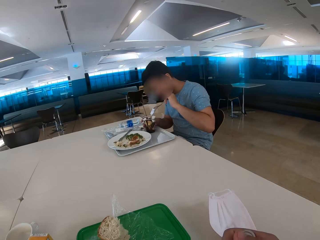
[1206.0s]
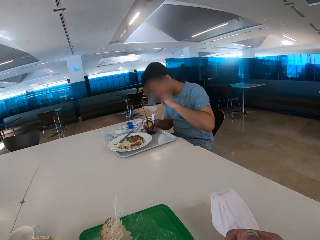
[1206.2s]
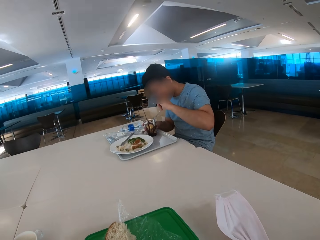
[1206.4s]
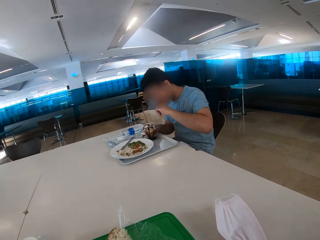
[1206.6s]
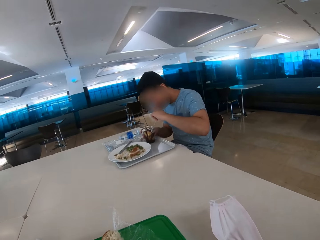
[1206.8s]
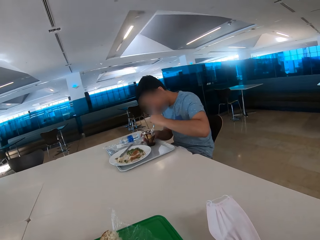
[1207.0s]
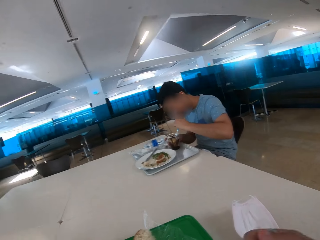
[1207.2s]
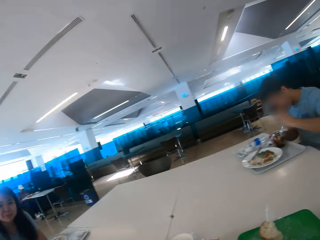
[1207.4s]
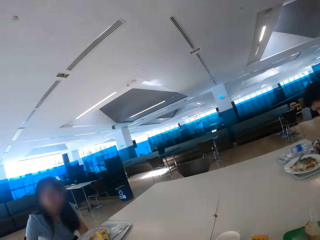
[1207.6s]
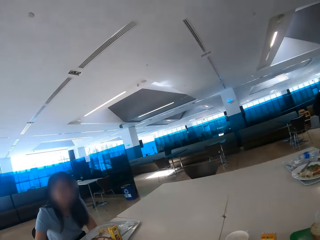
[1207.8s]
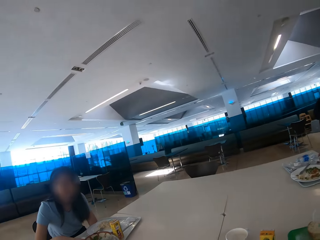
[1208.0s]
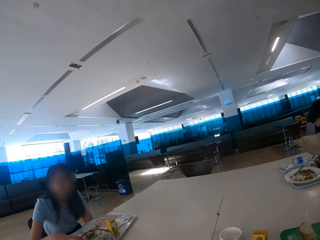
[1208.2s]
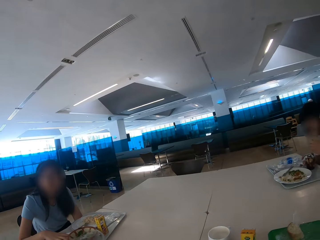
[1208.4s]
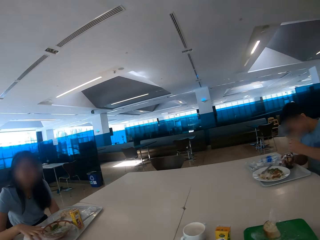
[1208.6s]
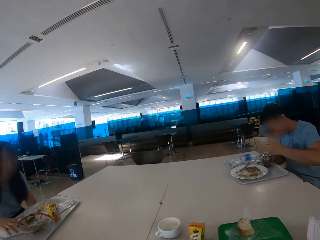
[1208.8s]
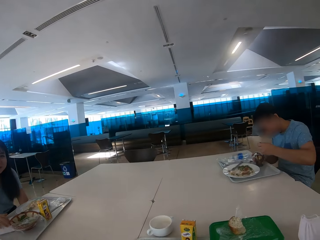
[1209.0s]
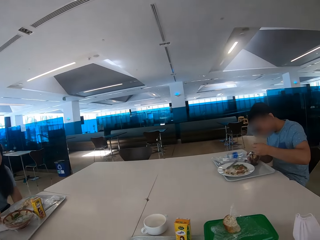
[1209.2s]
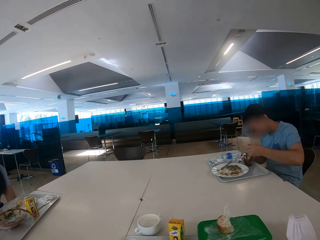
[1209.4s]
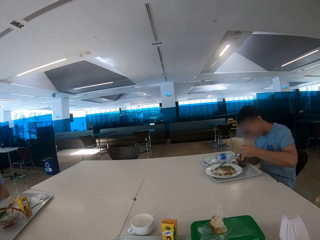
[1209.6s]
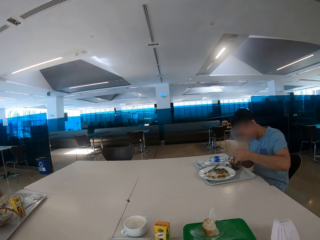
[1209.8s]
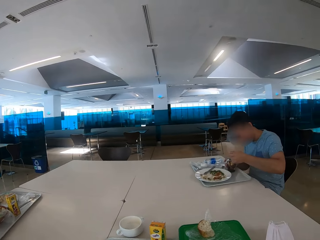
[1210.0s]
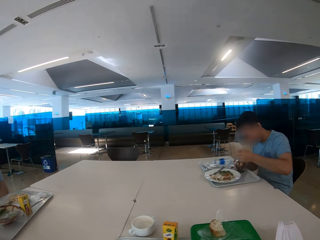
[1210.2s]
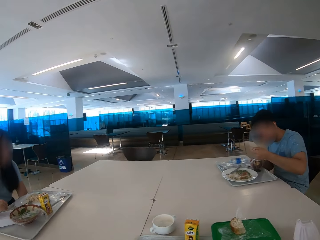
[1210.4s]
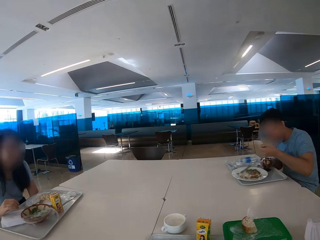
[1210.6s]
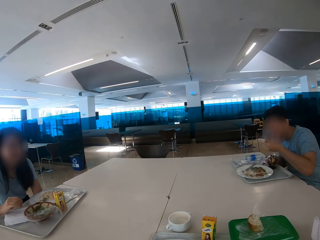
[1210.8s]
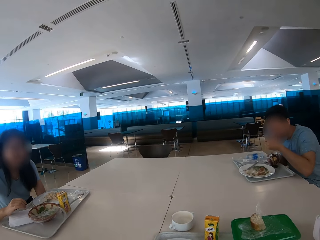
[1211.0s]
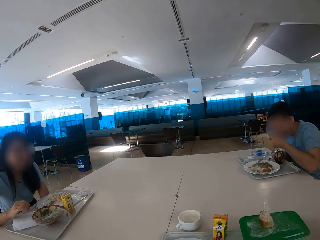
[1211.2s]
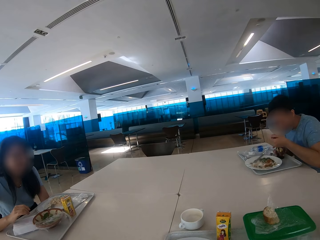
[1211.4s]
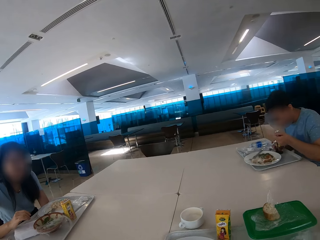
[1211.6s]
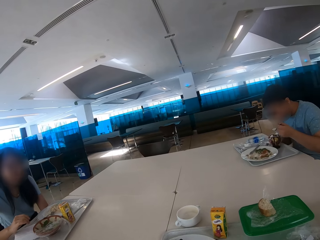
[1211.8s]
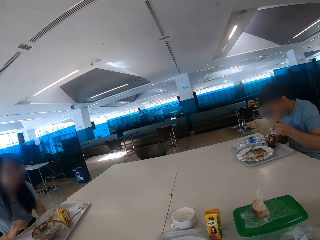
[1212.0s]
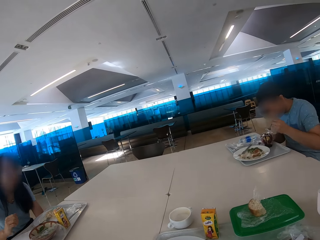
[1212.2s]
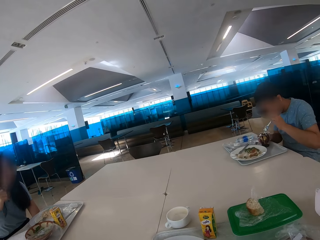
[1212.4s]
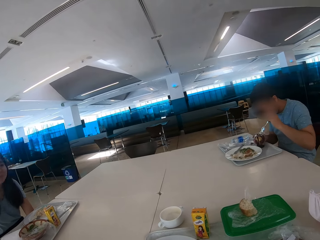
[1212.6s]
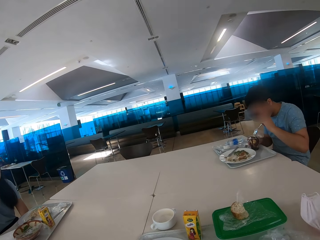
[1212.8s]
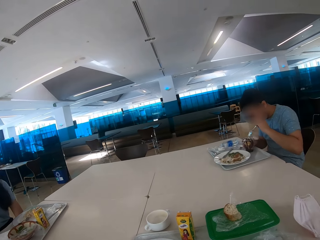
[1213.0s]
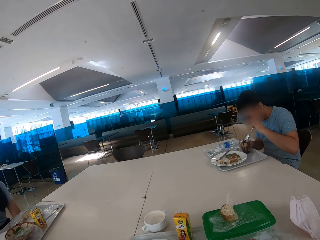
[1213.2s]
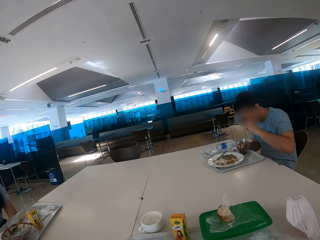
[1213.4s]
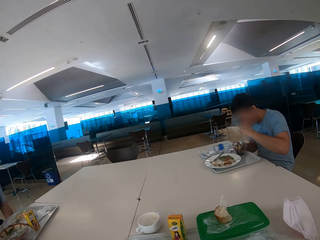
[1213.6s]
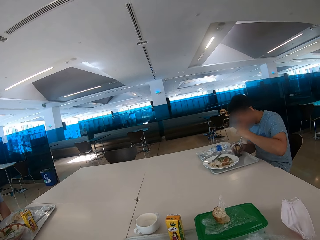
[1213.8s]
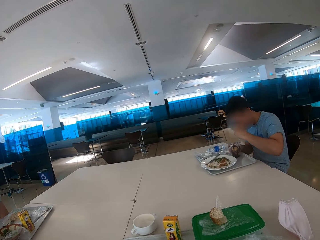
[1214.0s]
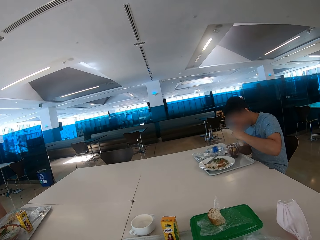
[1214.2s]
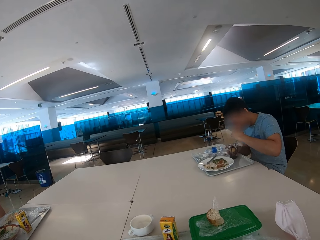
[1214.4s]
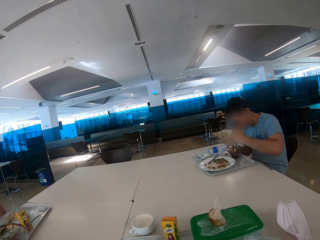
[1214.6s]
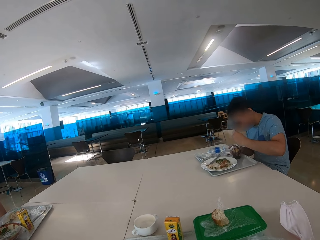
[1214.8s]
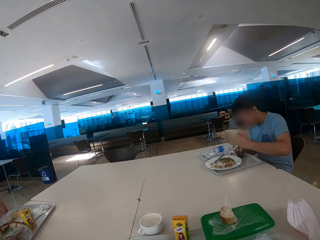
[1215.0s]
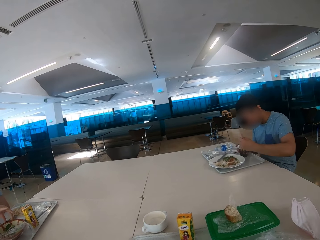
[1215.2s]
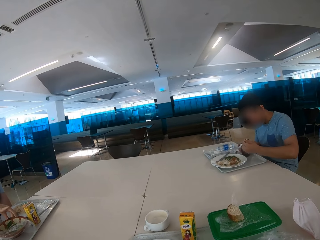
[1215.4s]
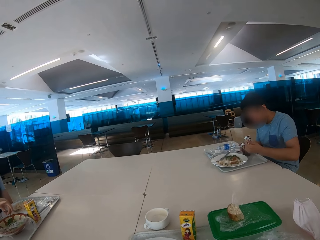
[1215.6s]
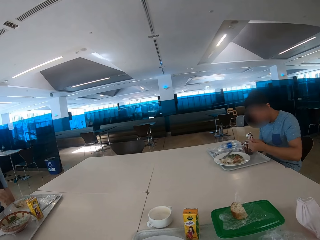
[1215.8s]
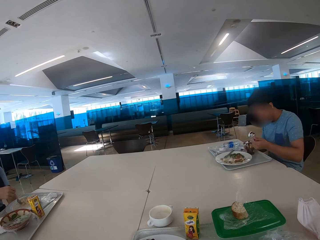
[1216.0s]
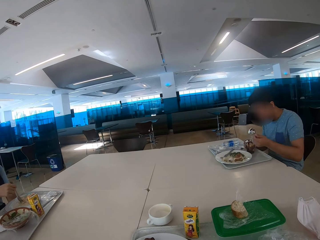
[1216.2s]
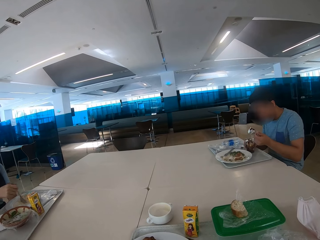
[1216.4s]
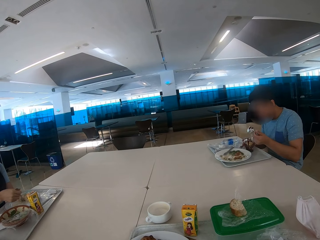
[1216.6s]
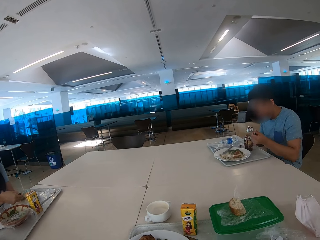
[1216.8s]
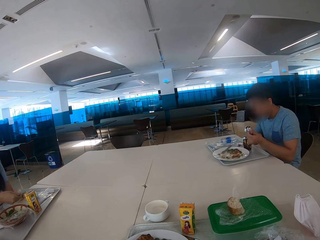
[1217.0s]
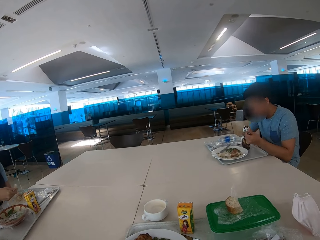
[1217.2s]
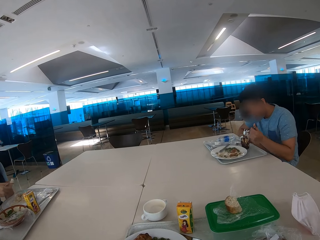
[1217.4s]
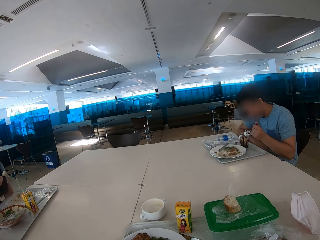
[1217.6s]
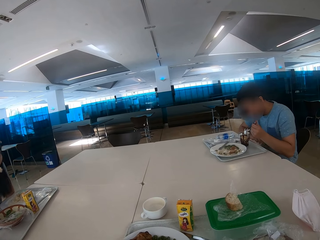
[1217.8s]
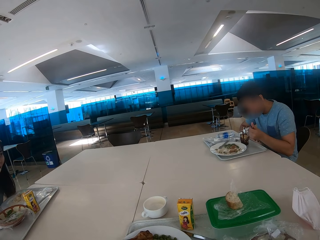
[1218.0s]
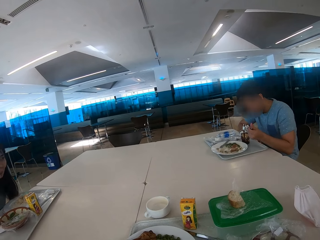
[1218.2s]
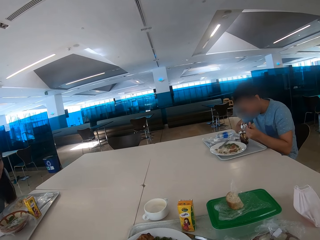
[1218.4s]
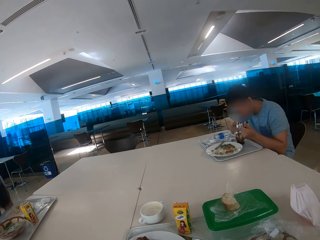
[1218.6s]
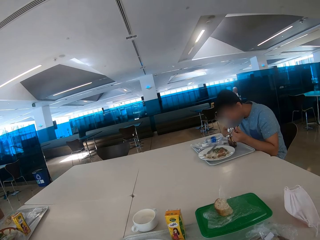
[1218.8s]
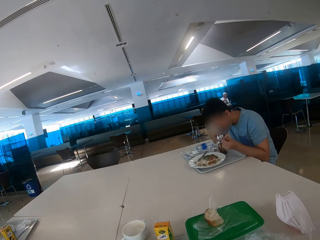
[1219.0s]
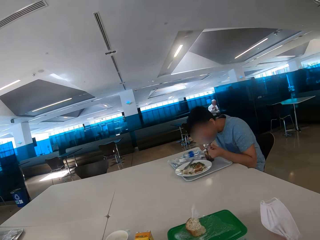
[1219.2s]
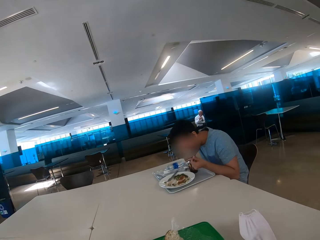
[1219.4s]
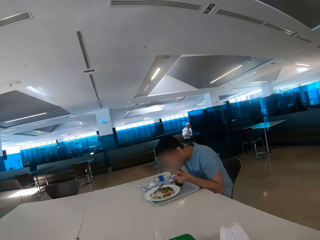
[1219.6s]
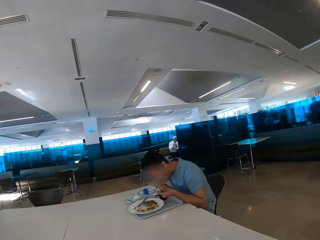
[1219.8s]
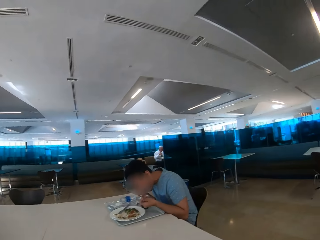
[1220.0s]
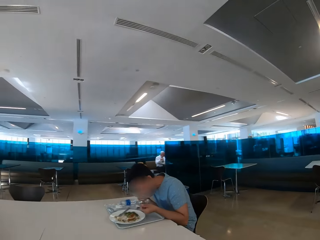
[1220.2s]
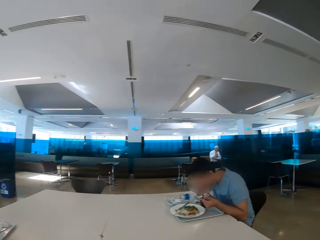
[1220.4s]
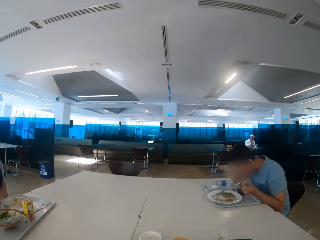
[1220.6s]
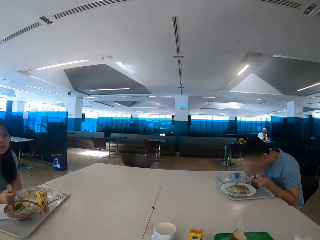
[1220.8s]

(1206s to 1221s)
A woman looks at the camera wearer. A man eats the food. The woman eats the food.

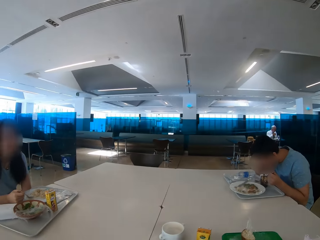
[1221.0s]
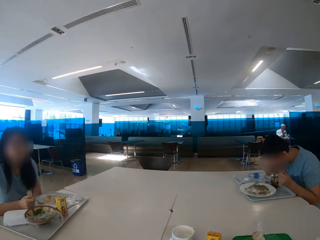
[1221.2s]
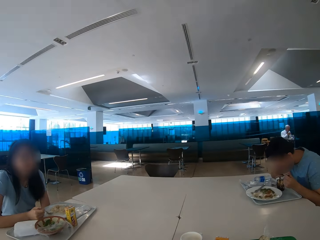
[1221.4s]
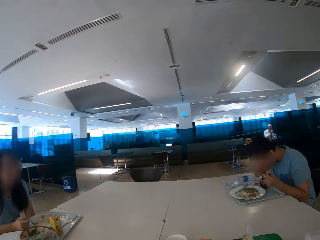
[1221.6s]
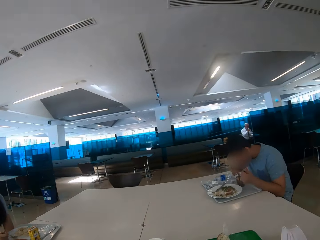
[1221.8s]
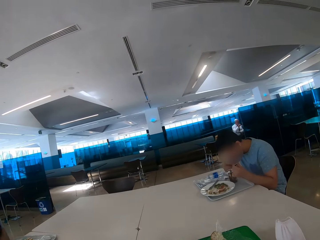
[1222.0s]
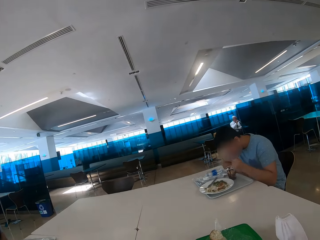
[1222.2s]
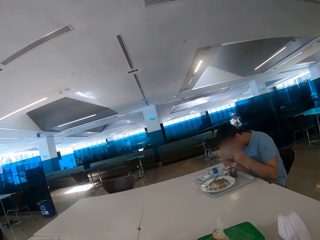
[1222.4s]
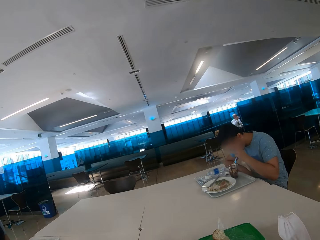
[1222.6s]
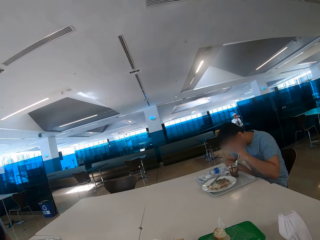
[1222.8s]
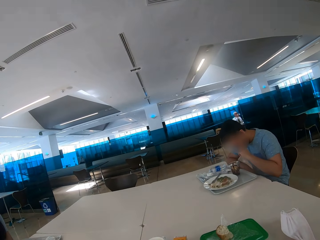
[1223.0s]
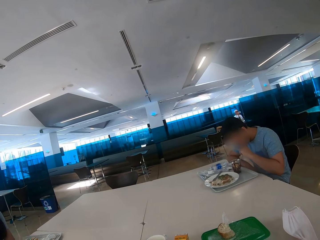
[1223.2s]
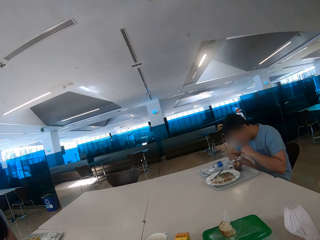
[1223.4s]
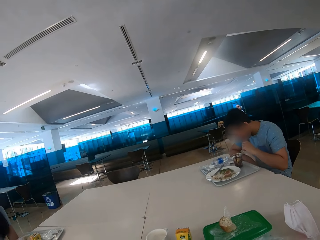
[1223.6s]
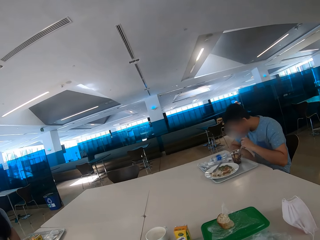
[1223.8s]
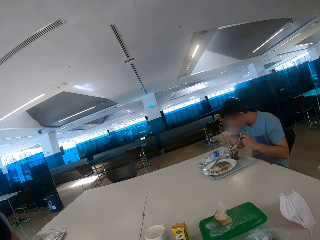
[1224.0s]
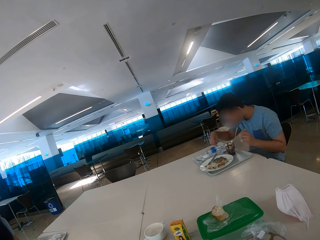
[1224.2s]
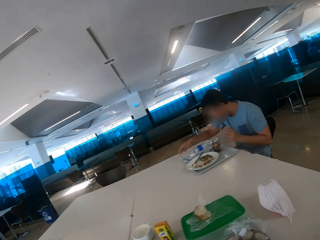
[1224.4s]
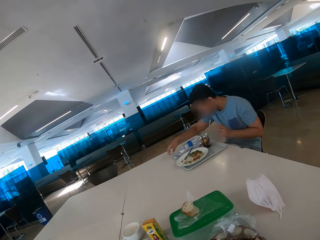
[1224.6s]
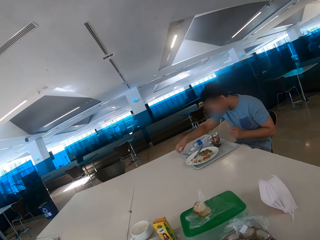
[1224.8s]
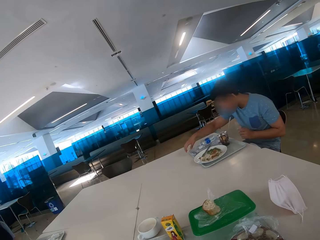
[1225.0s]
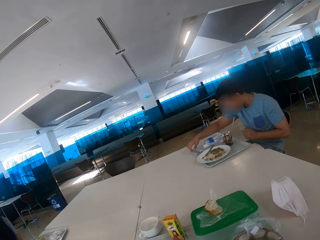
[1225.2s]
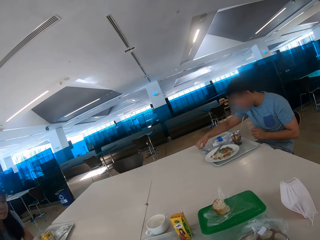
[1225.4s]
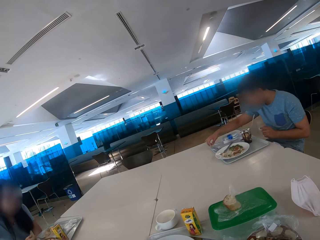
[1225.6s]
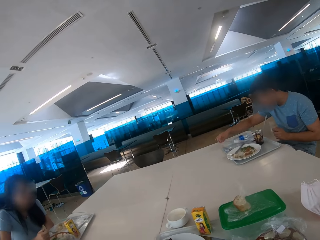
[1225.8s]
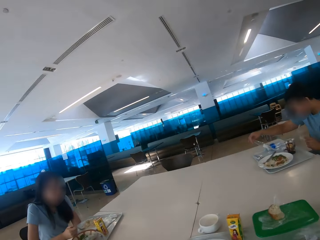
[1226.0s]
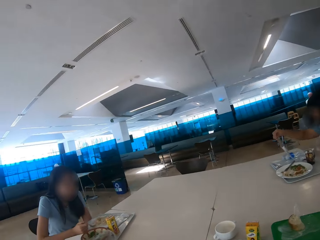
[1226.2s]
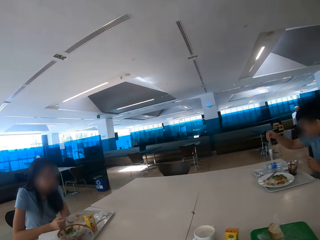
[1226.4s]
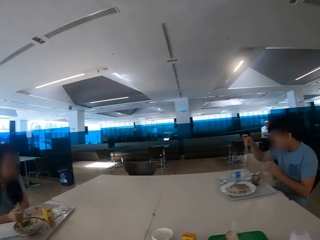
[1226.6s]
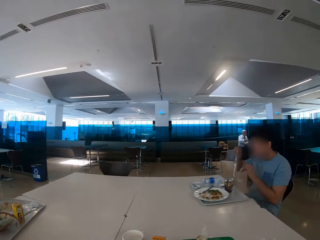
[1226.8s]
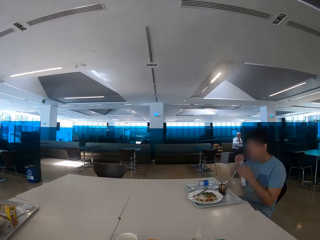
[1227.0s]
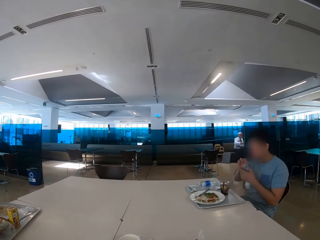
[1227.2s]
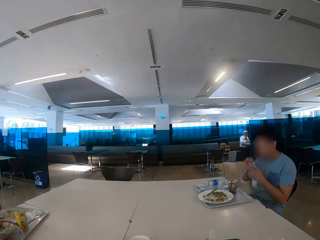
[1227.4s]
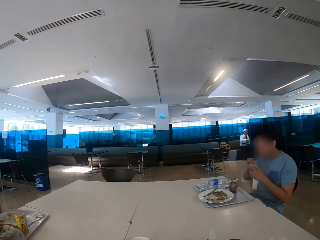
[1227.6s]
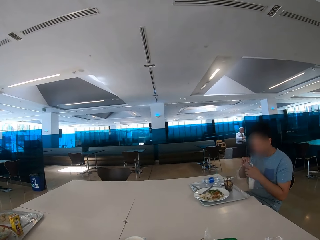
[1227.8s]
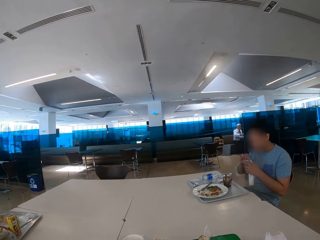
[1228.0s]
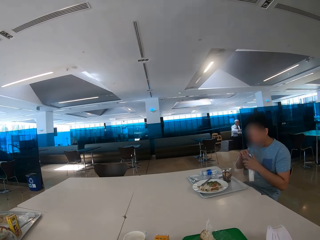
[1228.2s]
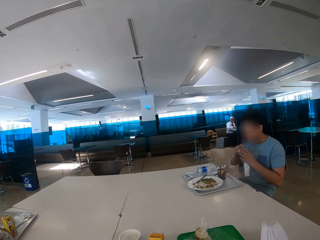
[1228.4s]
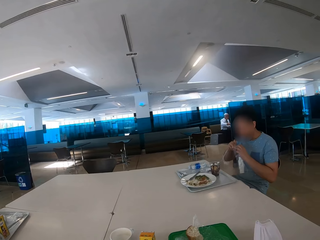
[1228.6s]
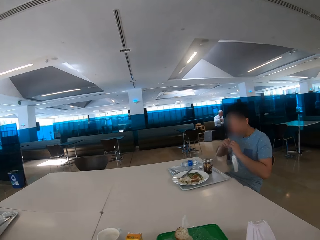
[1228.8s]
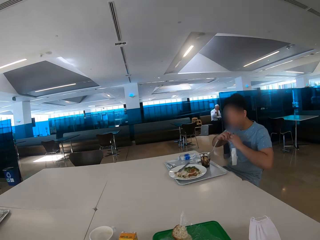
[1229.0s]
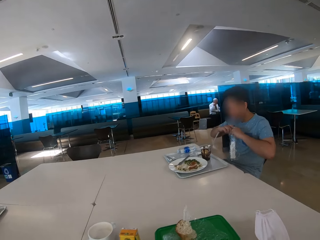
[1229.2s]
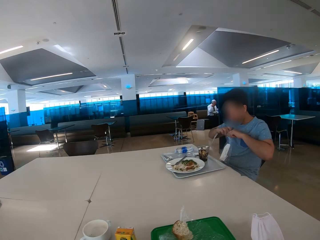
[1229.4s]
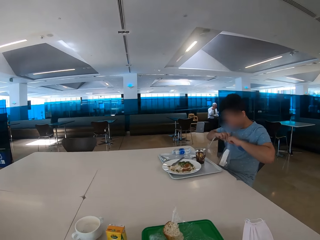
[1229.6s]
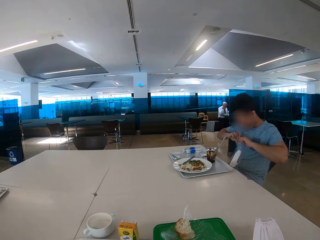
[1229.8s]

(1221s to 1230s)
The camera wearer looks at a man. The man eats some food. The man picks up a paper from the tray. The man picks up the spoon.
